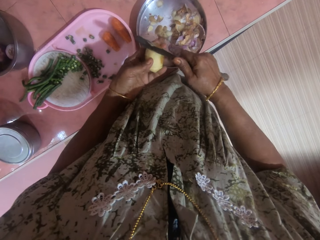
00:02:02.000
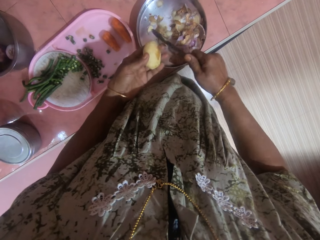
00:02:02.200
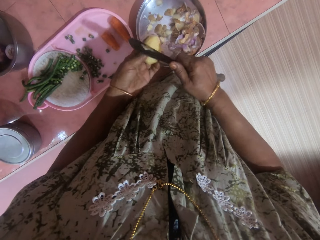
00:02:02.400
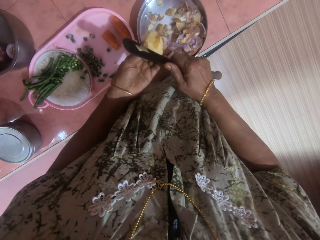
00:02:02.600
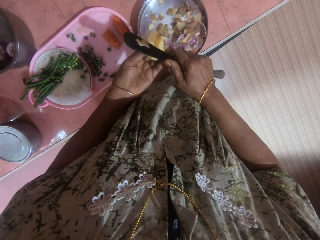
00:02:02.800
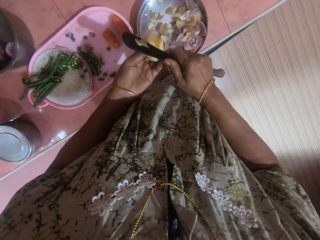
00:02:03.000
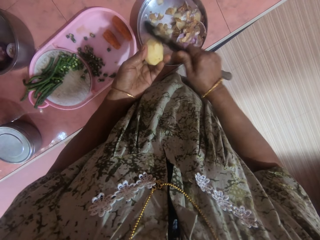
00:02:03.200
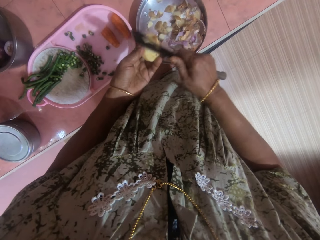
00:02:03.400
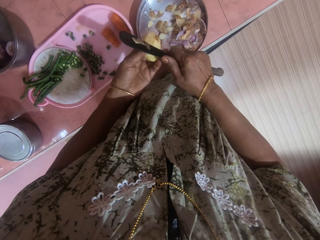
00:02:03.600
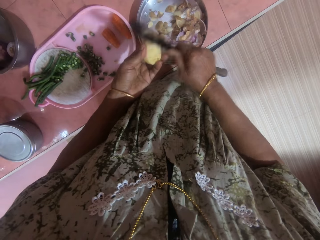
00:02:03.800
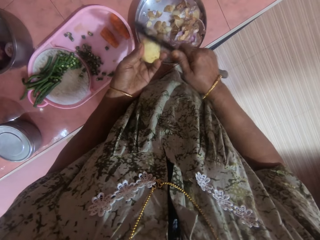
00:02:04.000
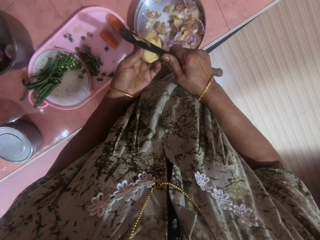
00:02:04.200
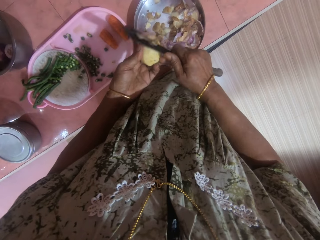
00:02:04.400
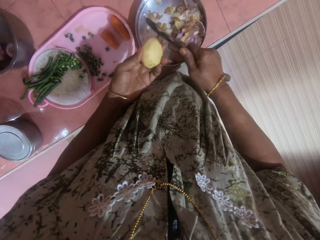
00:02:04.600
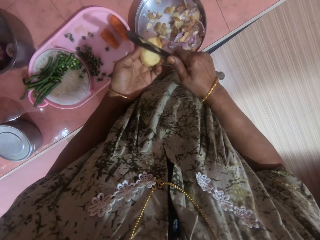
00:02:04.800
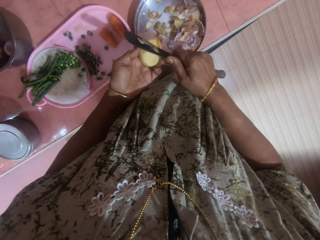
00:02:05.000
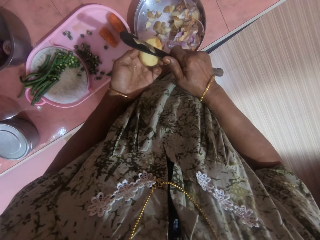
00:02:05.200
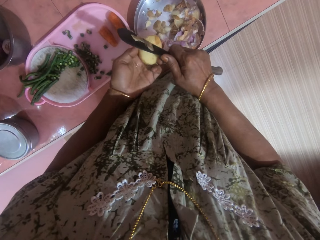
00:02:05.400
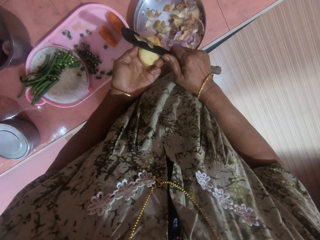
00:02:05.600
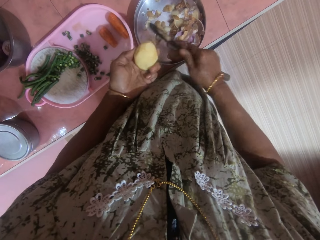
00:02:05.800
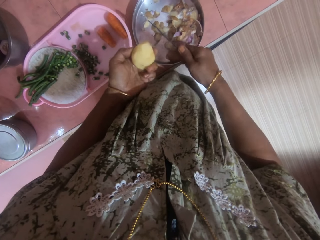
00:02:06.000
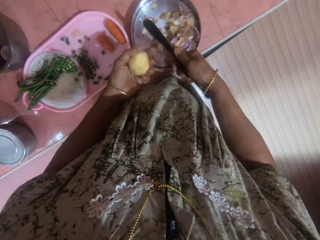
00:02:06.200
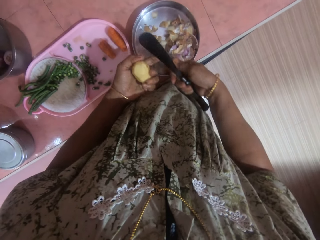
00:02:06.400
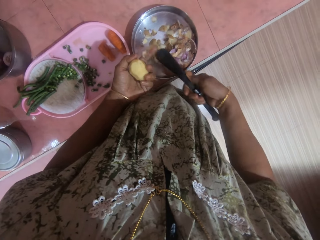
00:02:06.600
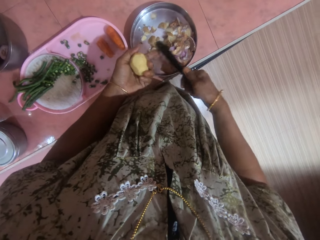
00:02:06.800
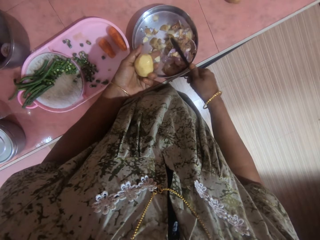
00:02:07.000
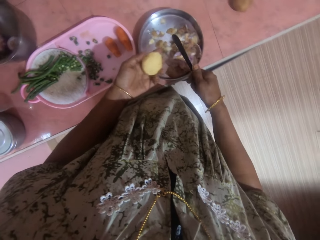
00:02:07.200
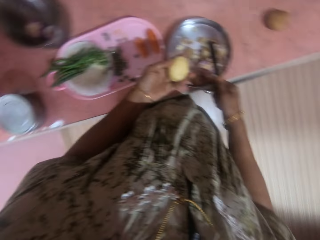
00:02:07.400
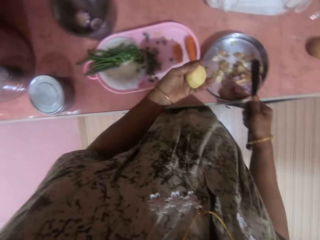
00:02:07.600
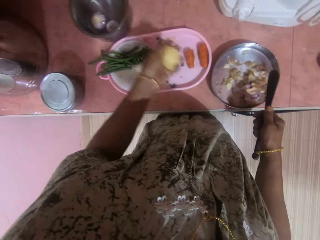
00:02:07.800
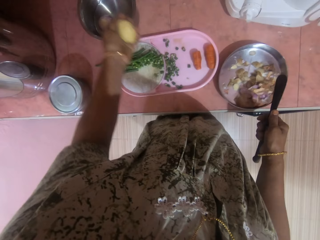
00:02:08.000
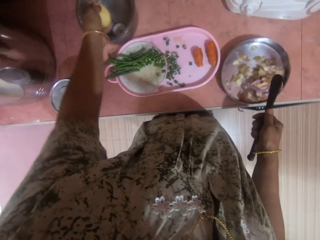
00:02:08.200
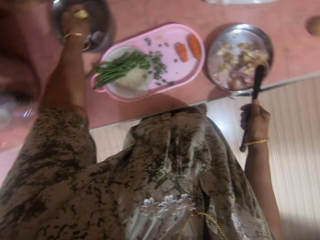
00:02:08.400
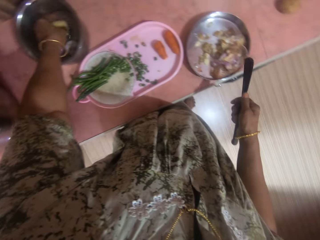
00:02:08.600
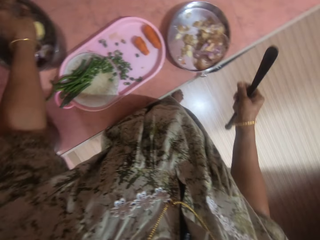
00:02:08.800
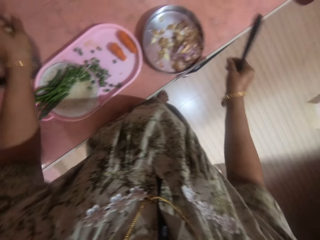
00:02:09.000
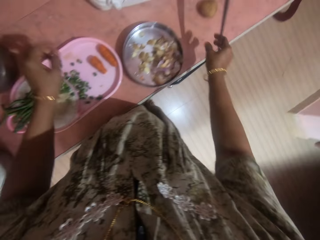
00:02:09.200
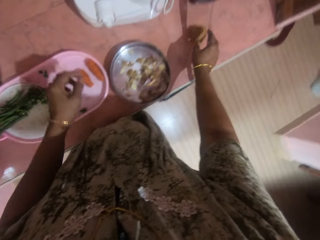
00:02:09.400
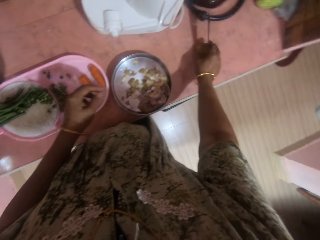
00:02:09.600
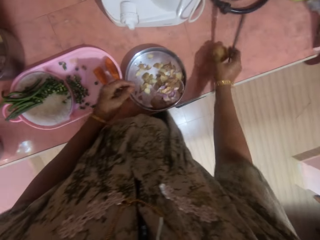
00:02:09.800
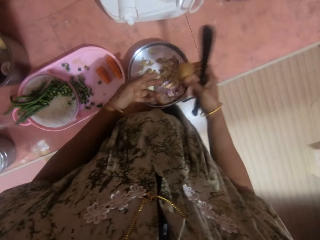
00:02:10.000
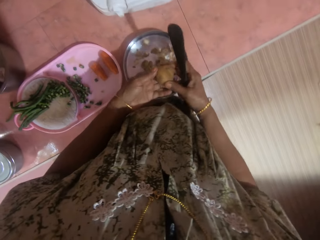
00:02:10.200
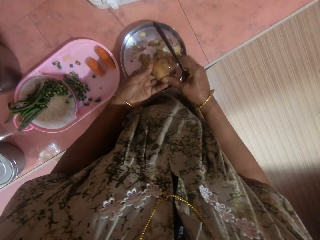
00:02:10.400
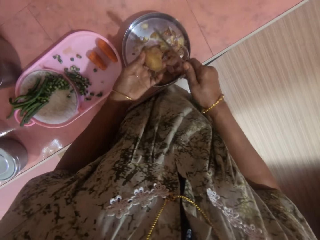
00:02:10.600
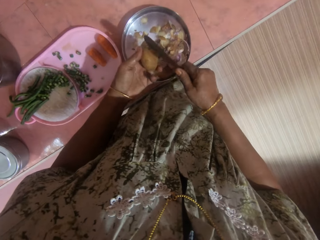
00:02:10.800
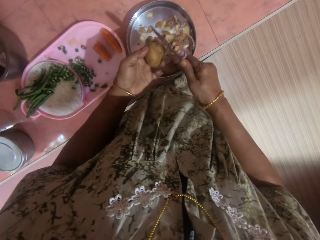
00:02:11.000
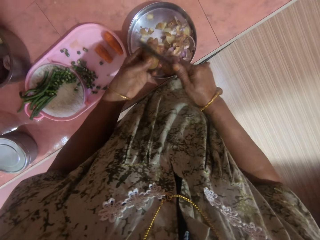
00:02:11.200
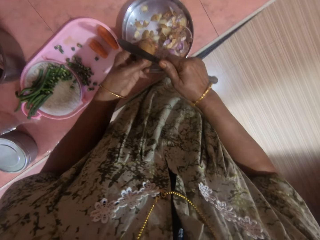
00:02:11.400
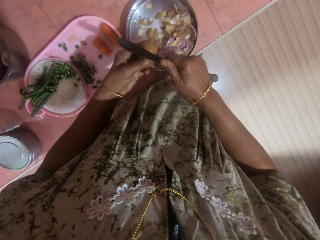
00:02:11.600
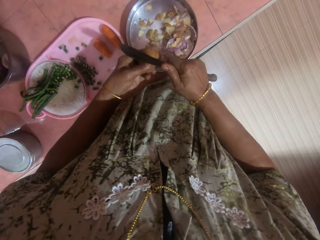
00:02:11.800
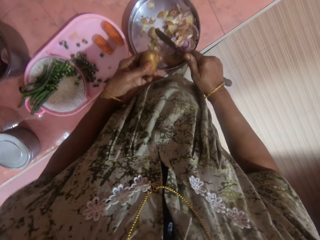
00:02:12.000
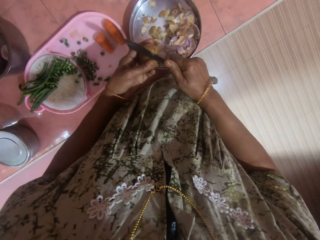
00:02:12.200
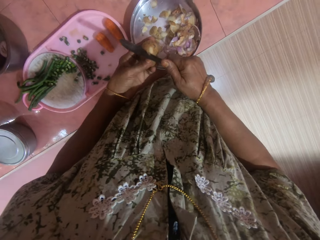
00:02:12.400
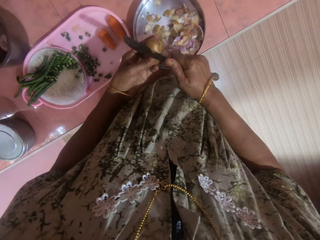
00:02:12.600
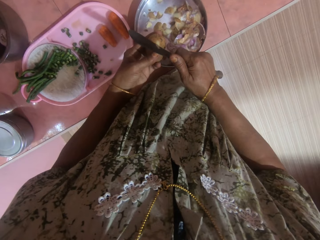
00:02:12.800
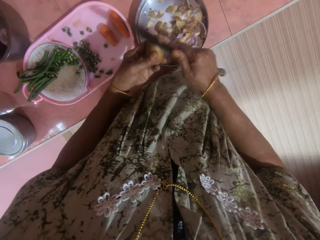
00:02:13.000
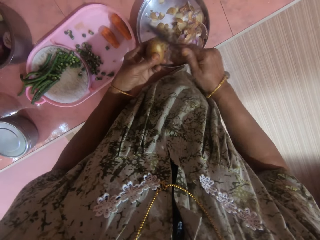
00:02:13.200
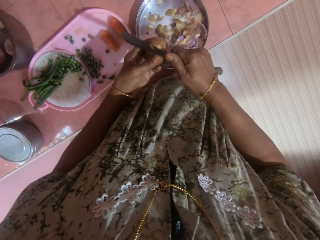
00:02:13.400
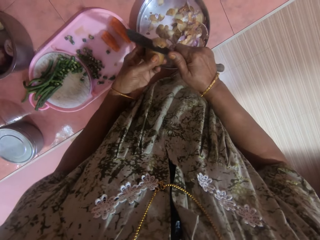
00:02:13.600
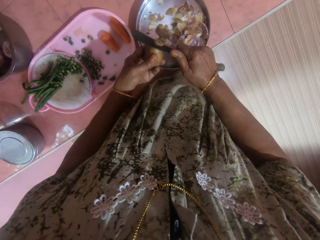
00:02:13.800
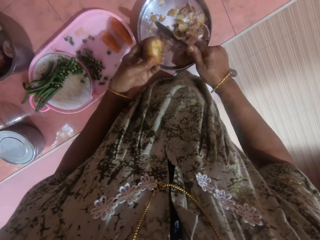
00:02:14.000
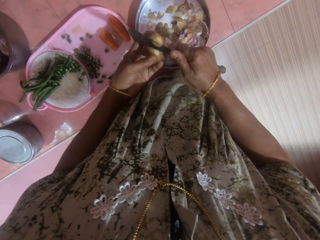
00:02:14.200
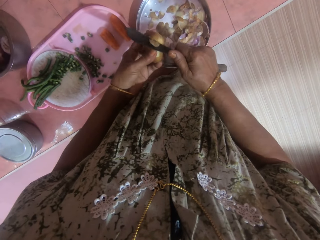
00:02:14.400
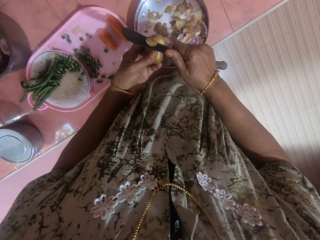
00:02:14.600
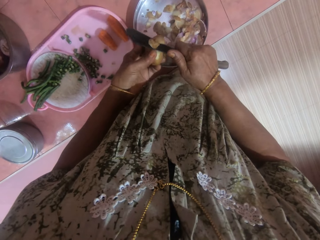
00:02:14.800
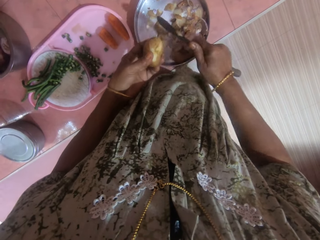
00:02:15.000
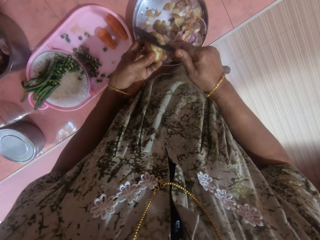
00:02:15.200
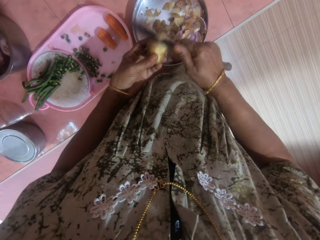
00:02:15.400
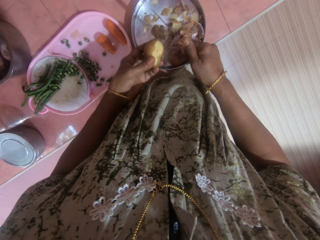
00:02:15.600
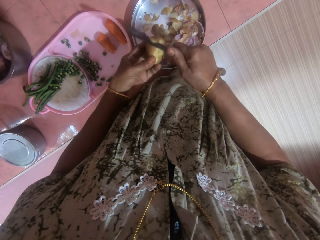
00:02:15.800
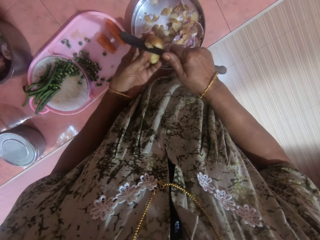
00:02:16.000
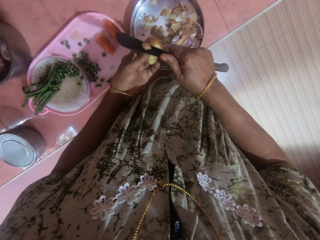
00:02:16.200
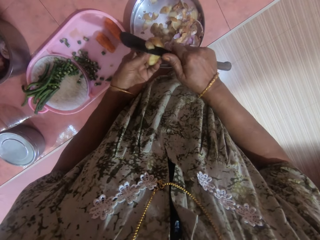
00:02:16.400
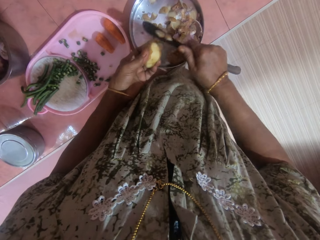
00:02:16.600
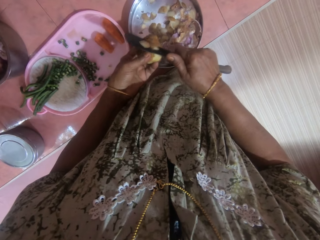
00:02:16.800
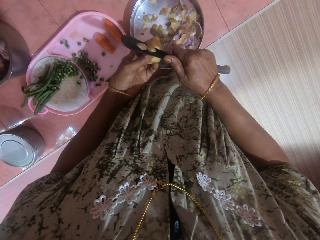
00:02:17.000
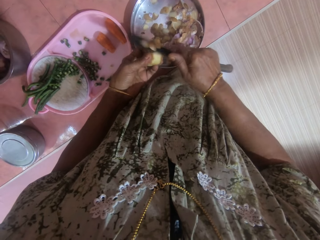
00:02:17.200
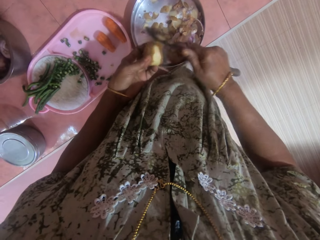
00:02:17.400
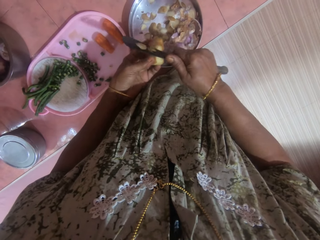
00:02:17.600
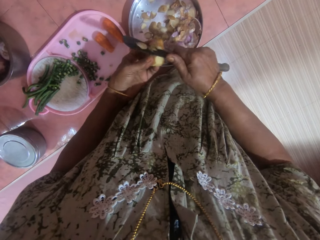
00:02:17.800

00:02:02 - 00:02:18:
The camera wearer removes potato peels on a knife with a finger. They drop the potato into the bowl on the table with a hand. They pick another potato on the table with a hand. They put the potato to the other hand. They peel the outer layer of the potato into the plate with the knife.

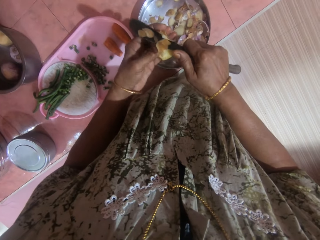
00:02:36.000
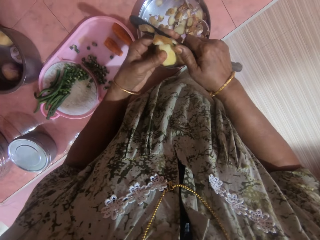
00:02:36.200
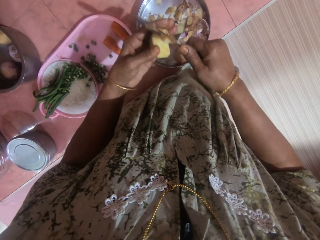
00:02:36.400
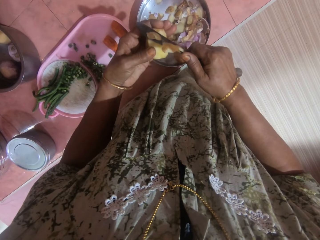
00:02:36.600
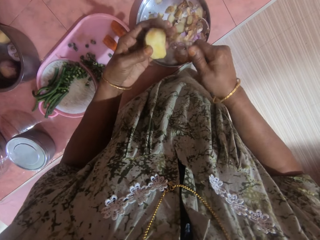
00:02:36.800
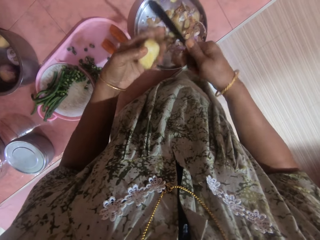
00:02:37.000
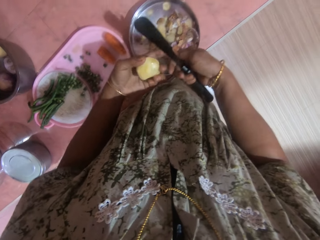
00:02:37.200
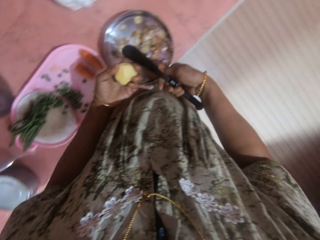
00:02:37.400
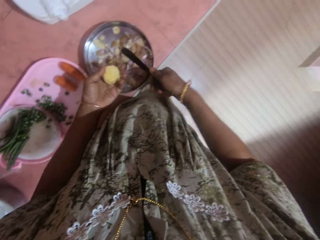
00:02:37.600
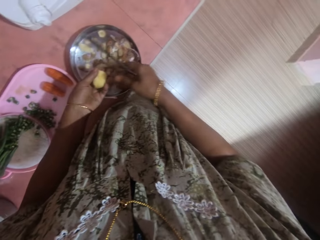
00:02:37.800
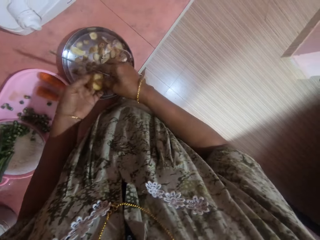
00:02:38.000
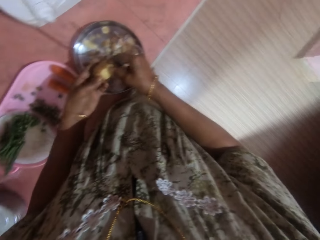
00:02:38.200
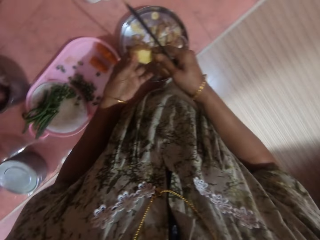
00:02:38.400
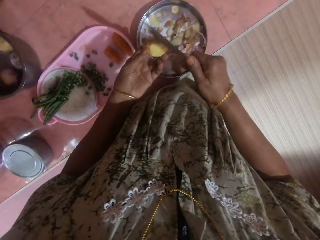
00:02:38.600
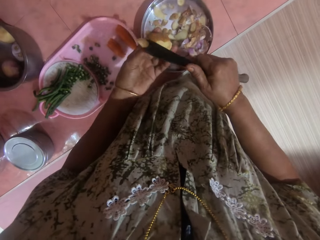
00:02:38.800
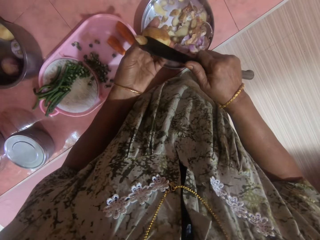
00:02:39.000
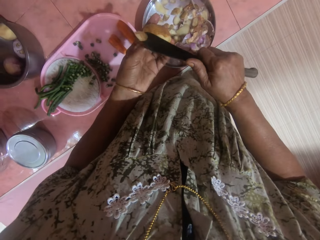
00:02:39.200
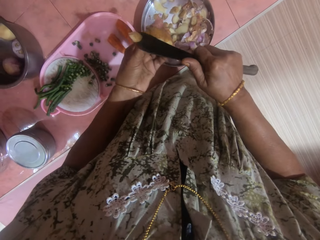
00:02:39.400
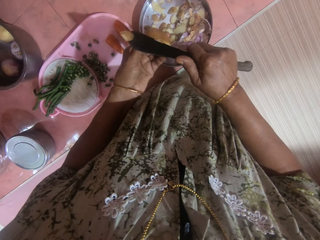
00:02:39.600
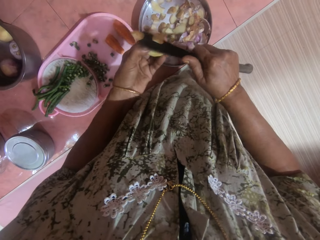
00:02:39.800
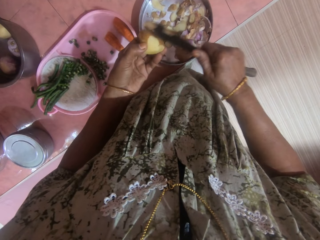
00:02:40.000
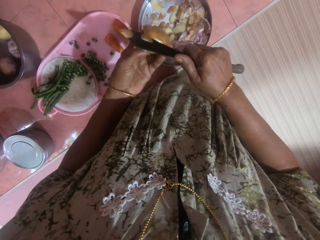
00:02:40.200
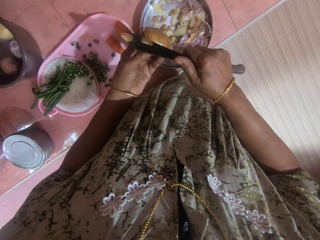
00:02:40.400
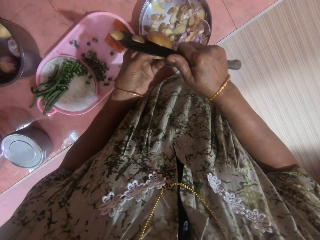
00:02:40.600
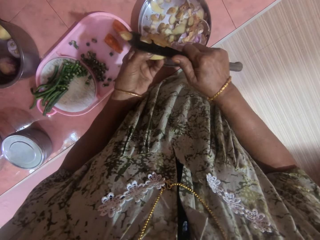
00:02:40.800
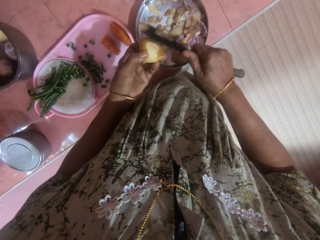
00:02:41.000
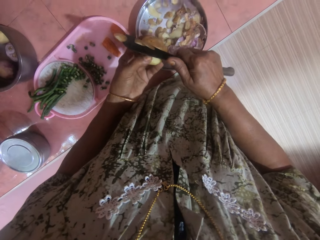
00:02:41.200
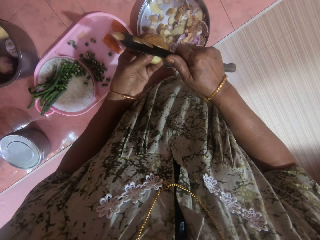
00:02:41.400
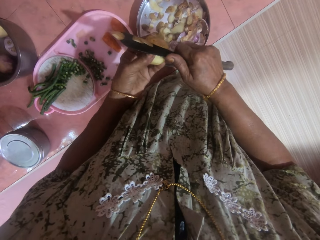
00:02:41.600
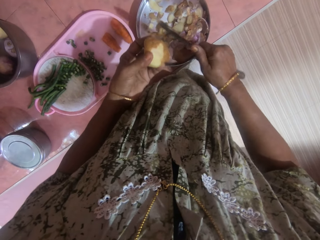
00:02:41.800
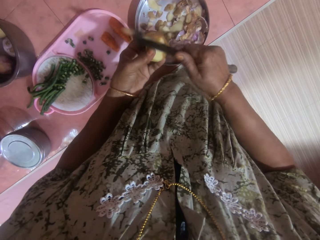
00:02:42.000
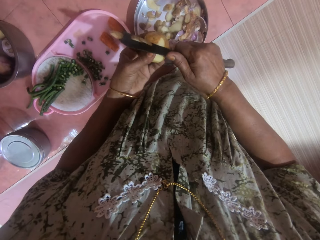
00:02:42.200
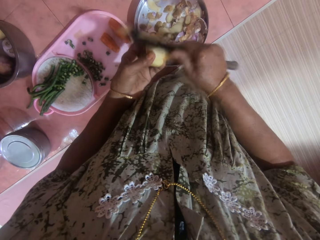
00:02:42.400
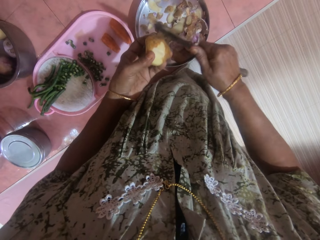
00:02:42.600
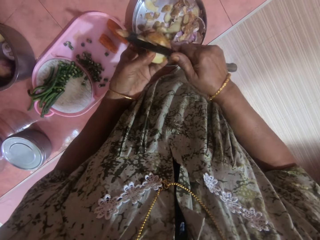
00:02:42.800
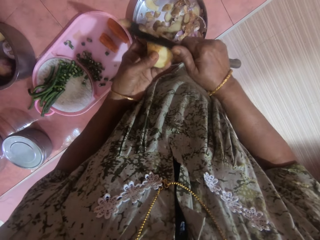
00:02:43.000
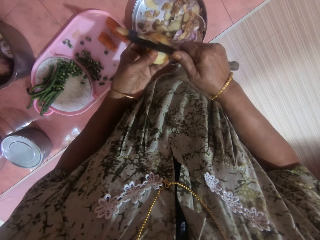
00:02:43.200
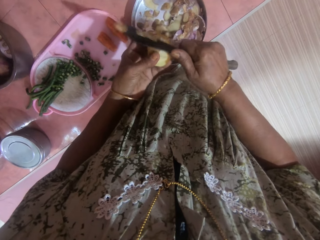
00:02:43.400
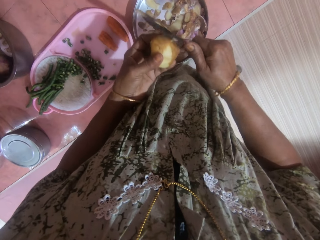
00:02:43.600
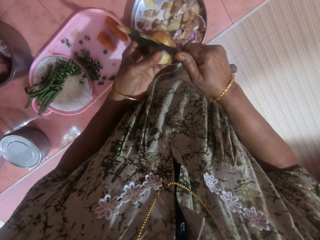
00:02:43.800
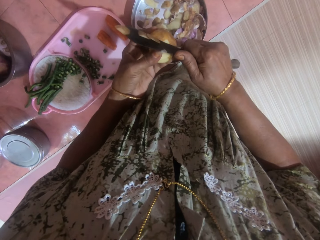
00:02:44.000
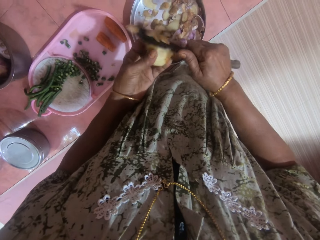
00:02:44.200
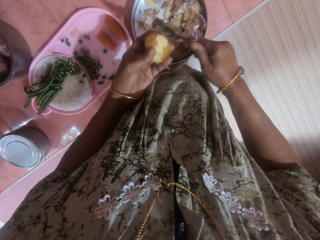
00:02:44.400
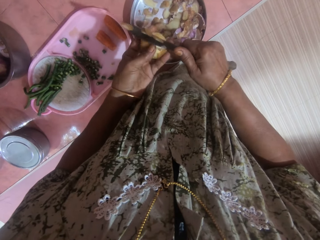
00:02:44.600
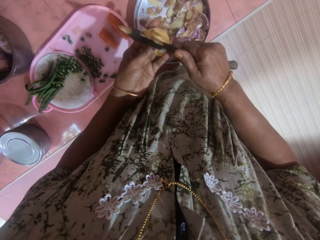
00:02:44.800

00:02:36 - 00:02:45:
The camera wearer removes potato peels on a knife with a finger. They peel a potato with the knife.
